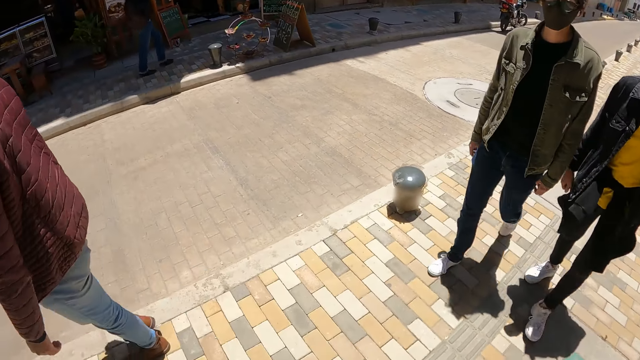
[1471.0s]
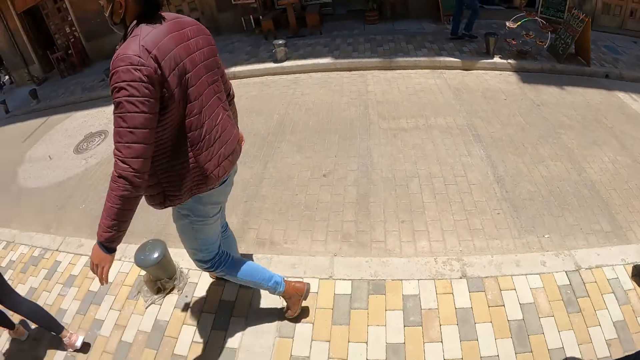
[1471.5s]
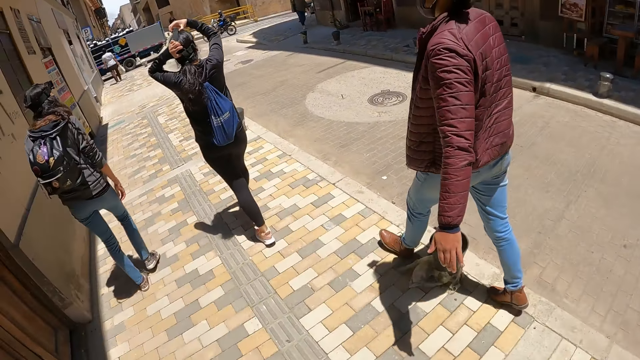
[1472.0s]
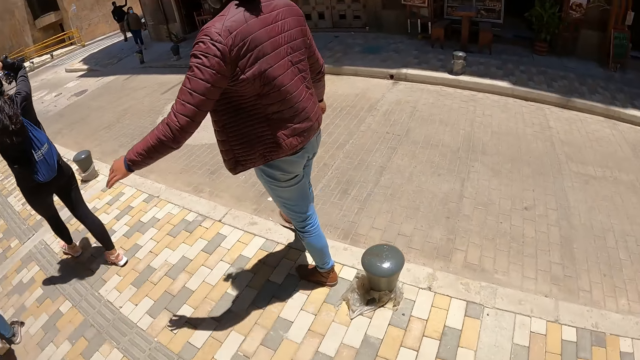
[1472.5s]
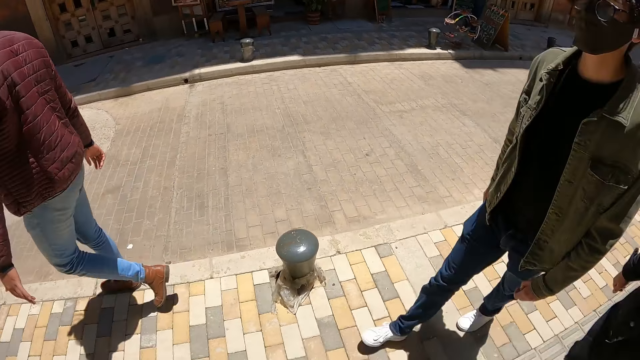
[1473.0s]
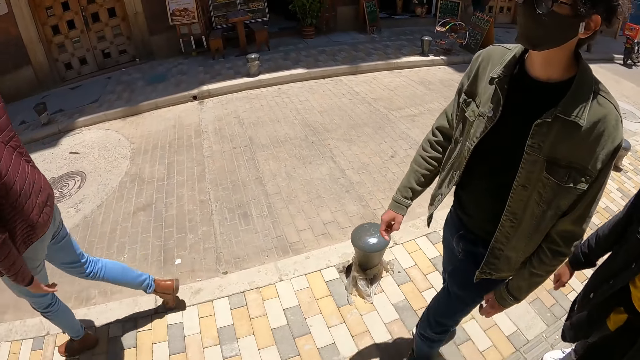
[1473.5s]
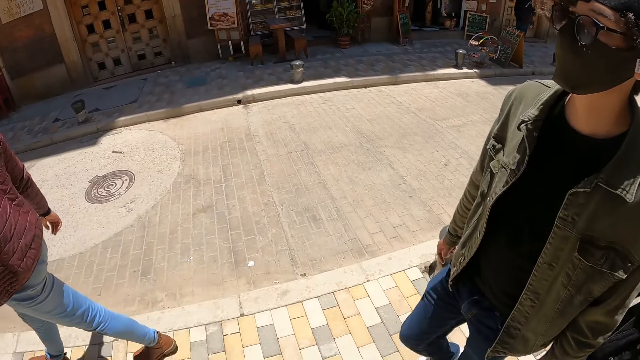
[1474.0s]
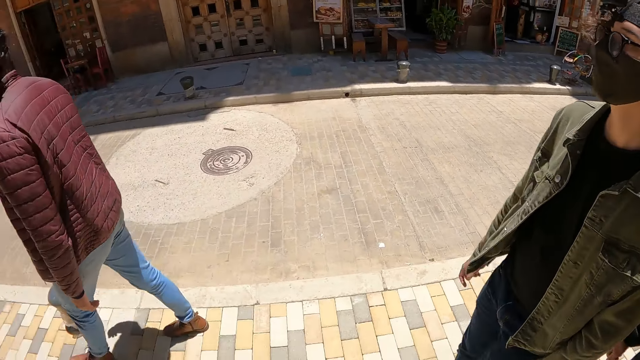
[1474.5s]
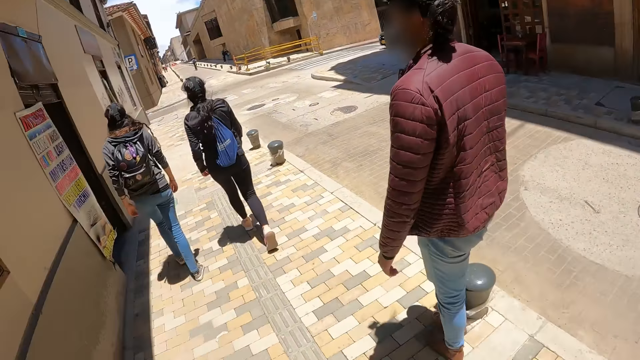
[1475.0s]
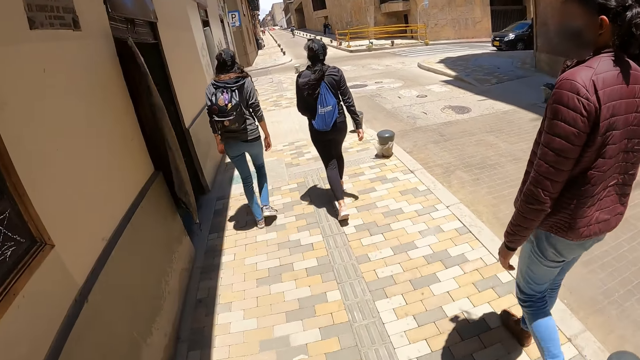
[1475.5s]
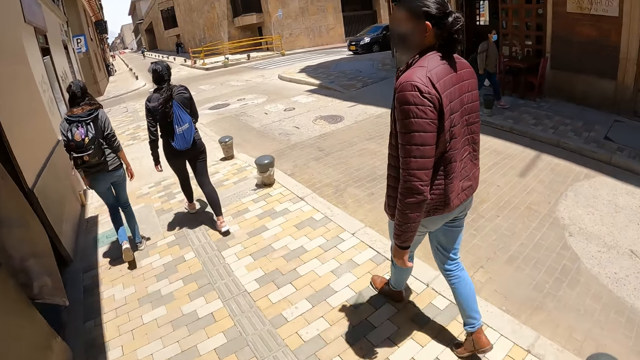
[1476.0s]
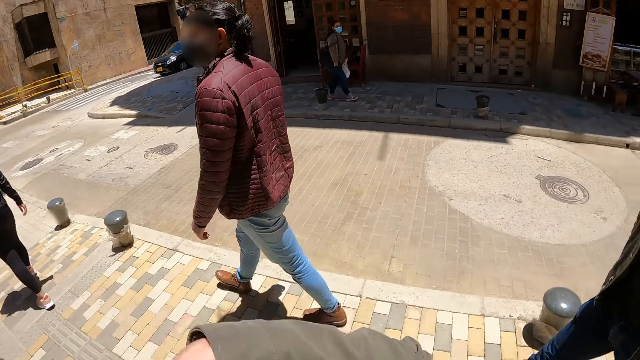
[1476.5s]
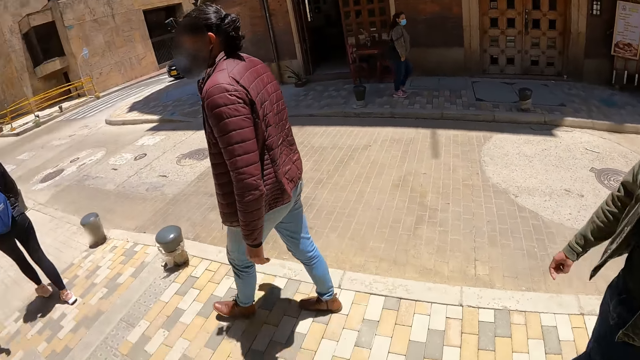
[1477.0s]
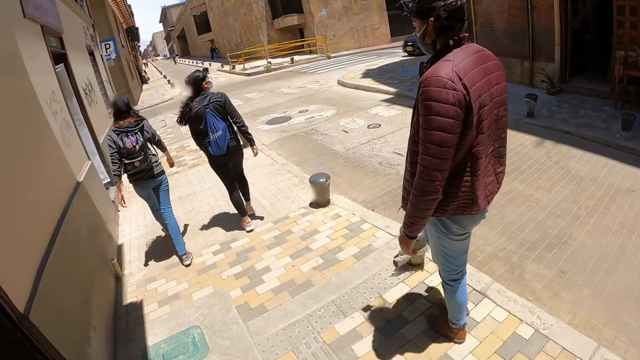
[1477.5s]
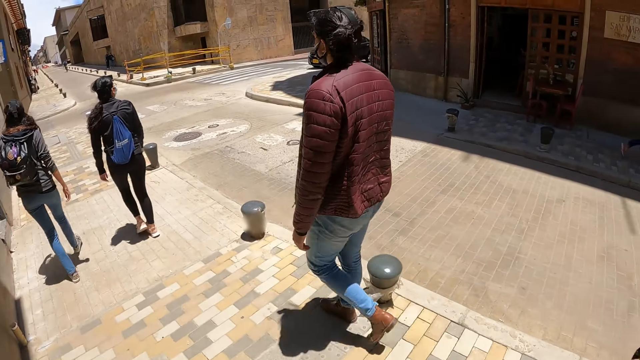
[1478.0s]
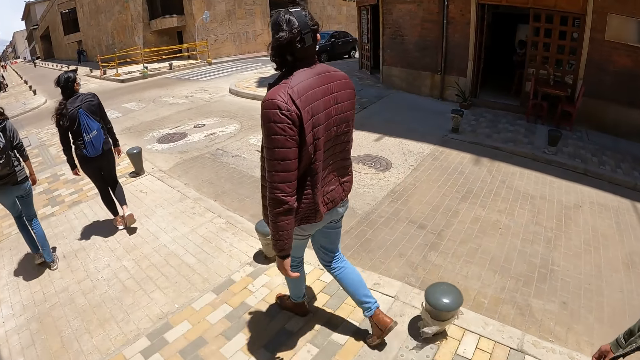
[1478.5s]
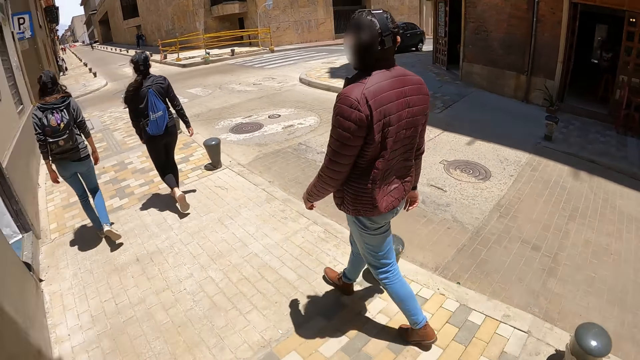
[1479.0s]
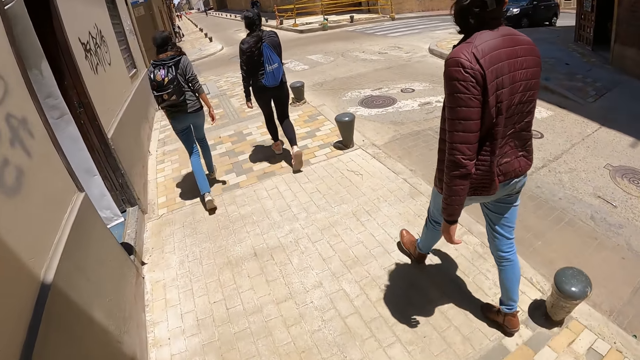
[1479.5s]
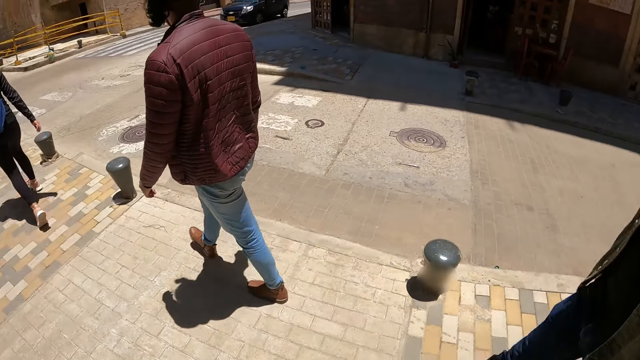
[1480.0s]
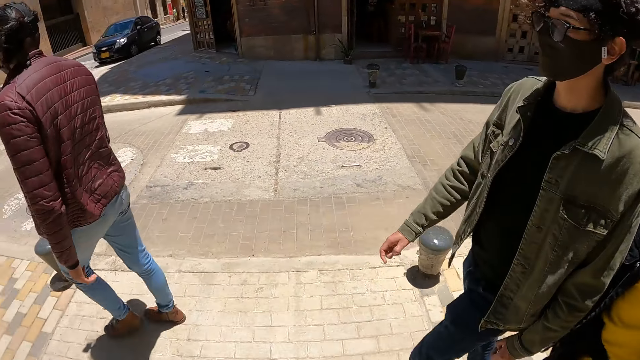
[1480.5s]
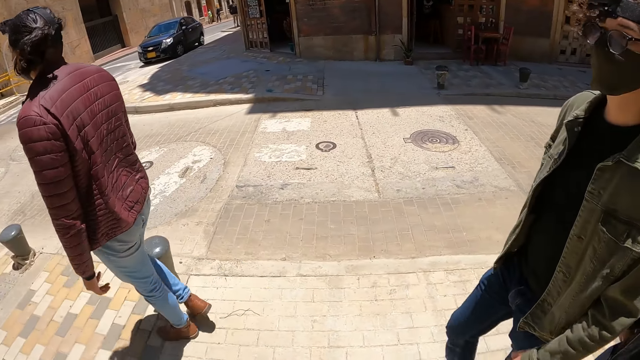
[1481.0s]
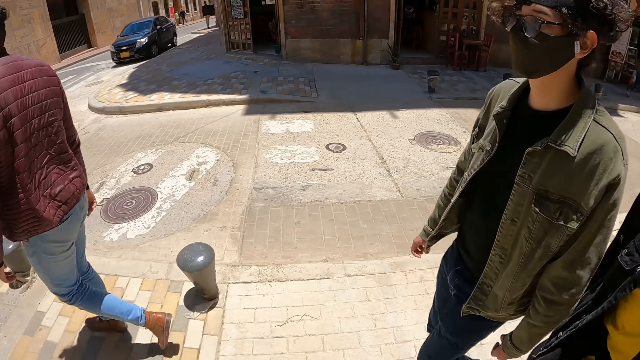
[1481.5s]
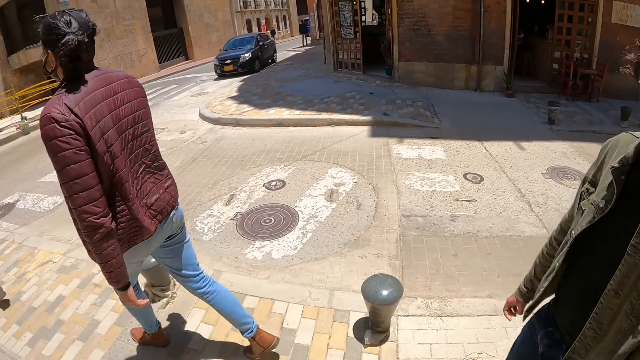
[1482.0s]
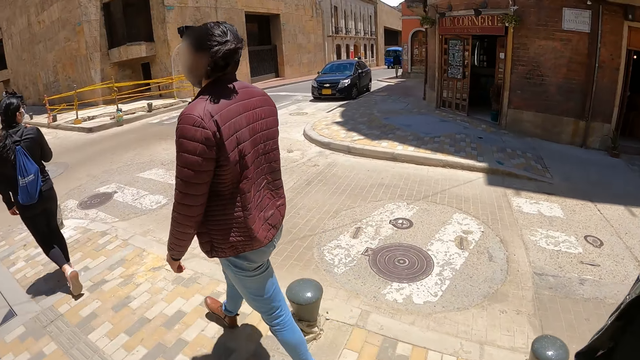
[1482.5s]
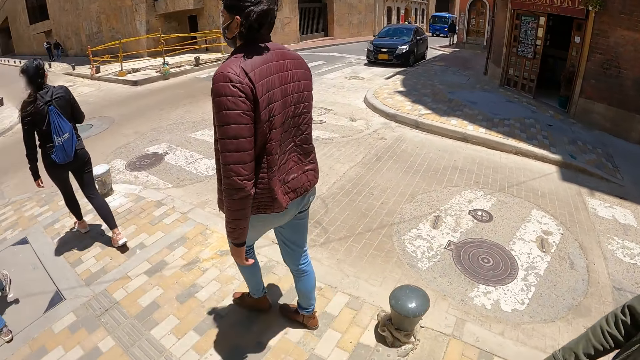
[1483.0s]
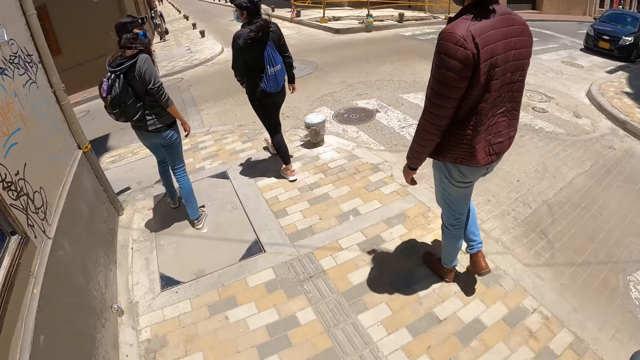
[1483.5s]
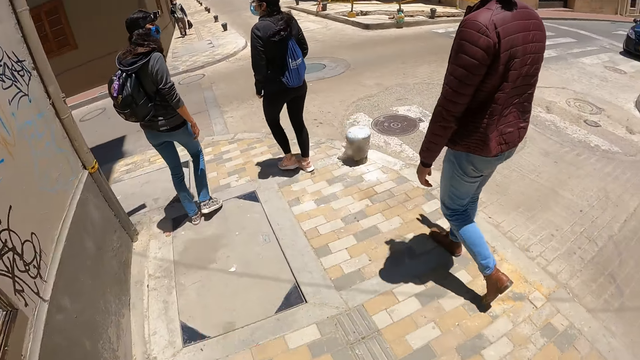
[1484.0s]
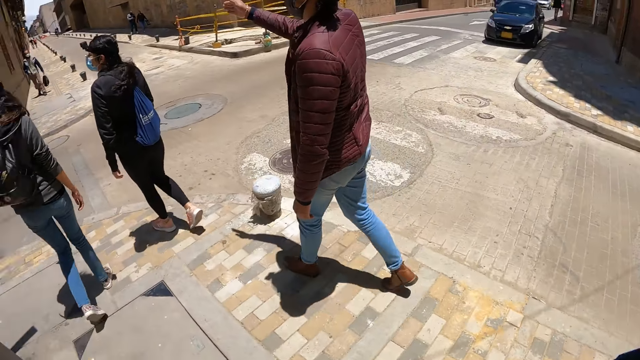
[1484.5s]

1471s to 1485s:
The camera wearer speaks with gestures. They look at a man.

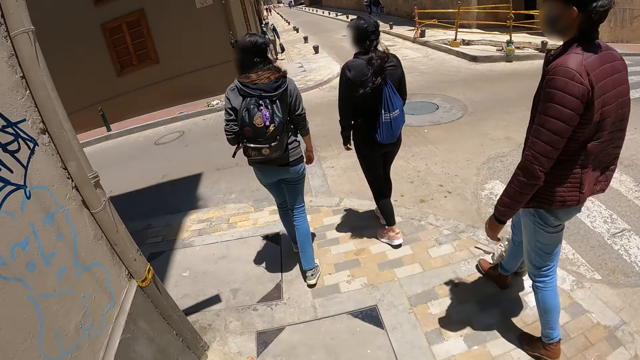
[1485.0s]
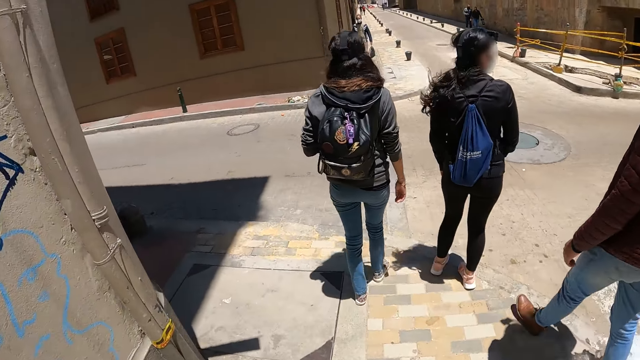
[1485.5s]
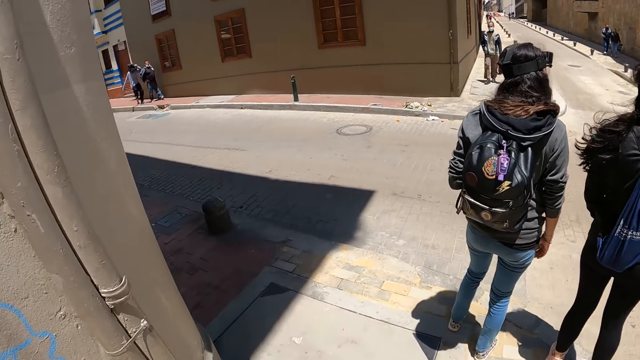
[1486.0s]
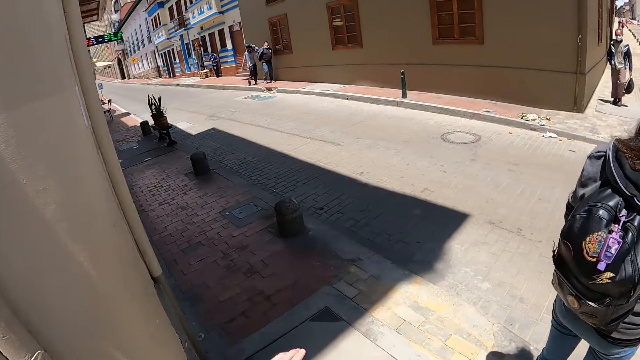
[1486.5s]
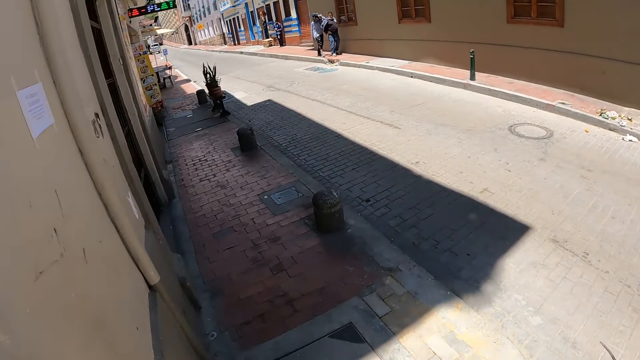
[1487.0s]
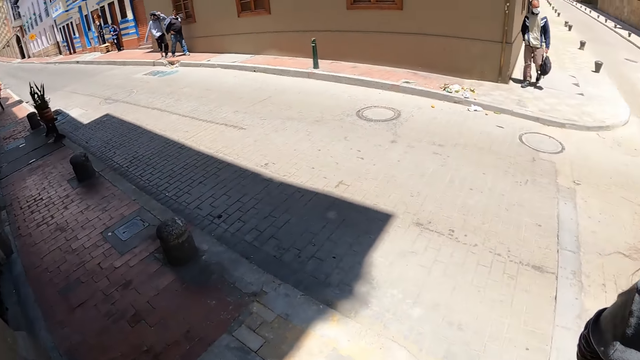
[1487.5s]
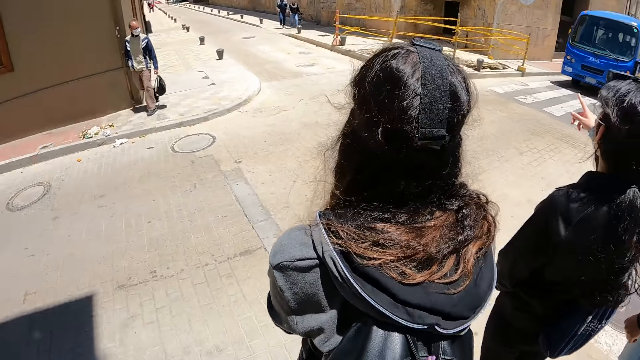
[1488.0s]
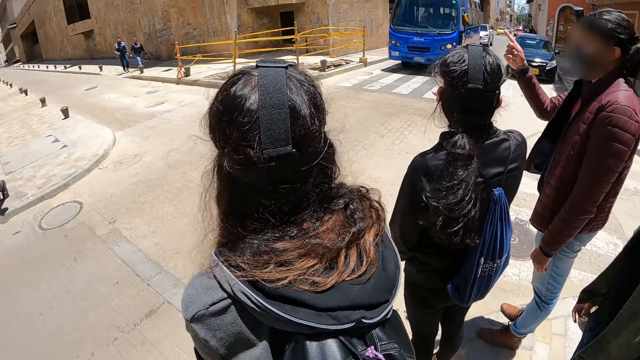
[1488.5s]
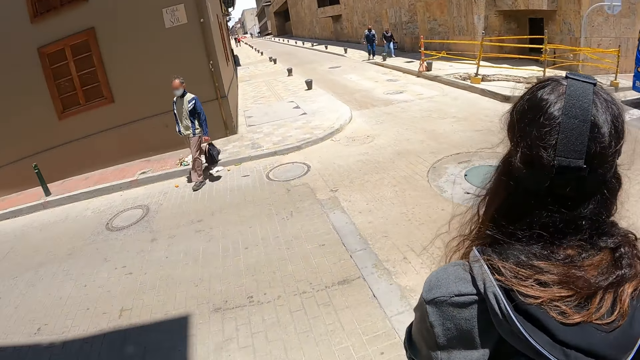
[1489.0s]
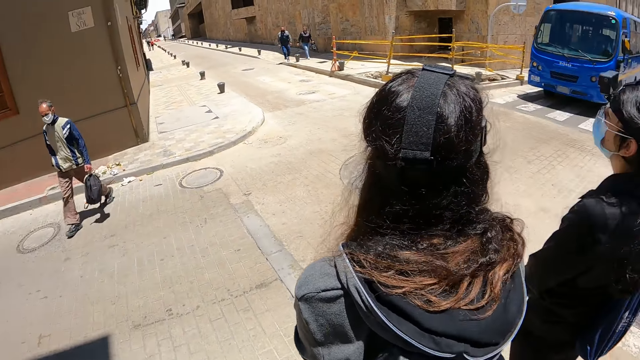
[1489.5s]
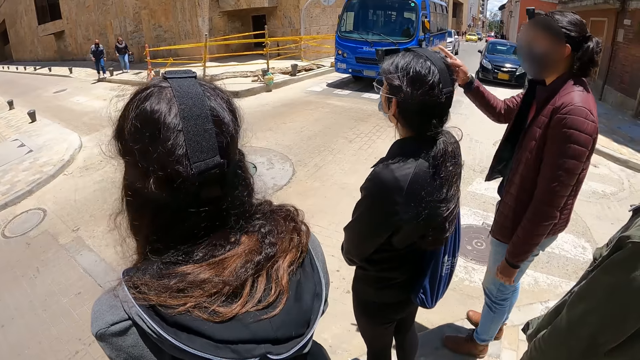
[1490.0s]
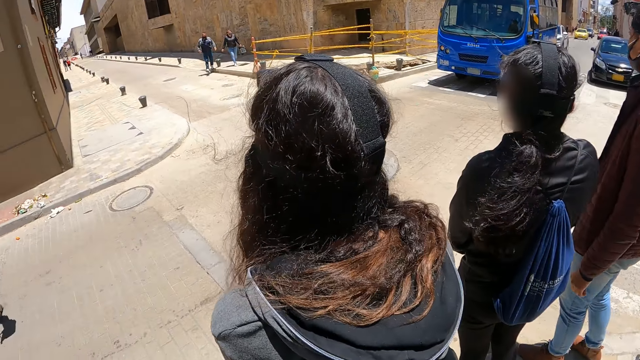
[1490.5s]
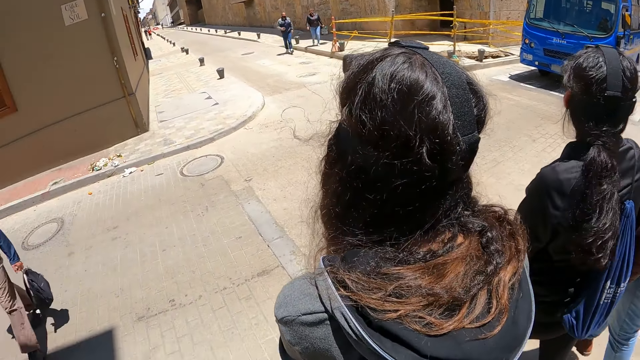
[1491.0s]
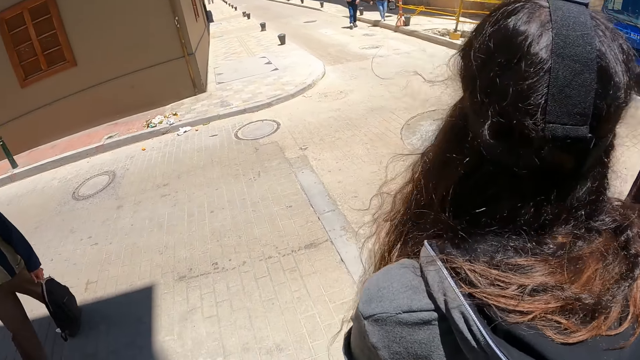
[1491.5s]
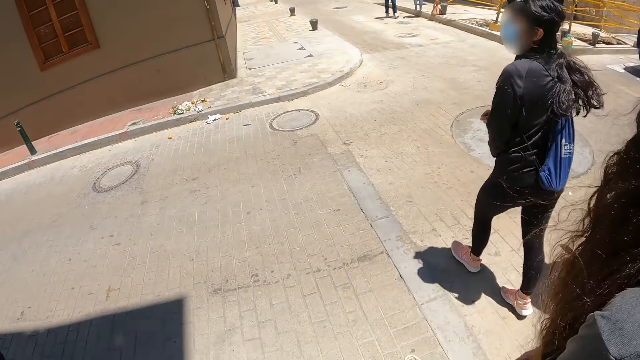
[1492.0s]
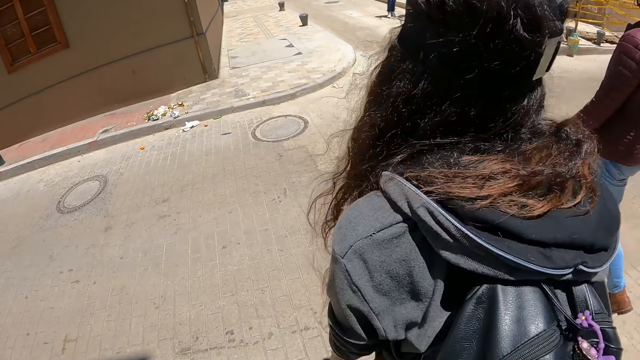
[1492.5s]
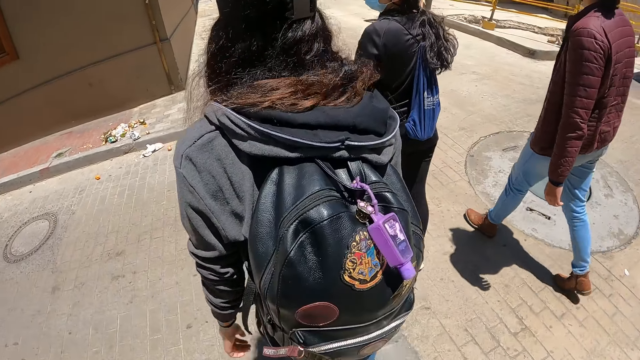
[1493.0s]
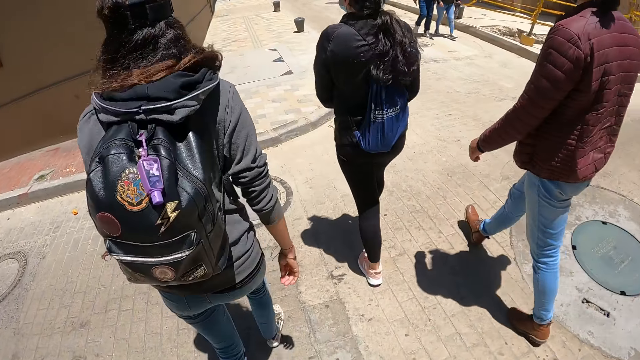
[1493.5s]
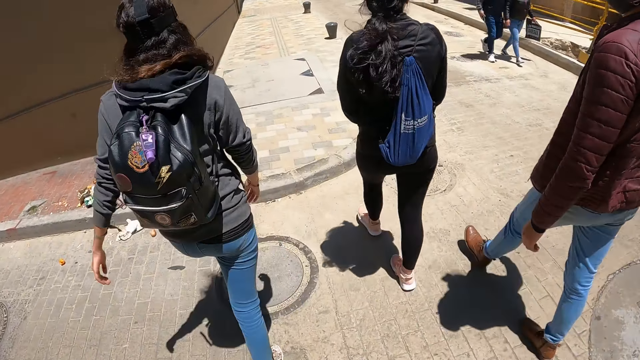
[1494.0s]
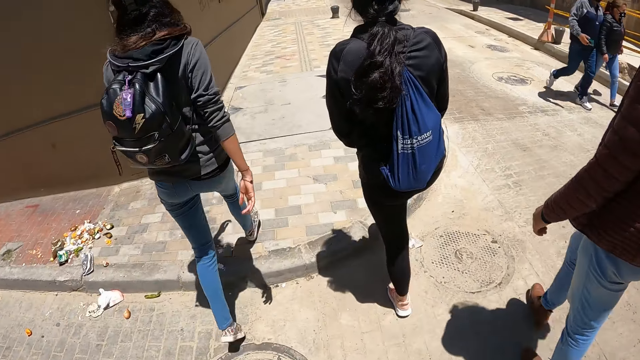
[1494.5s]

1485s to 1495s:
The camera wearer looks around. They cross the road.
